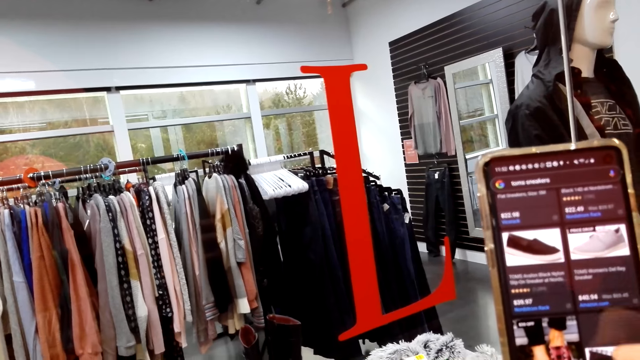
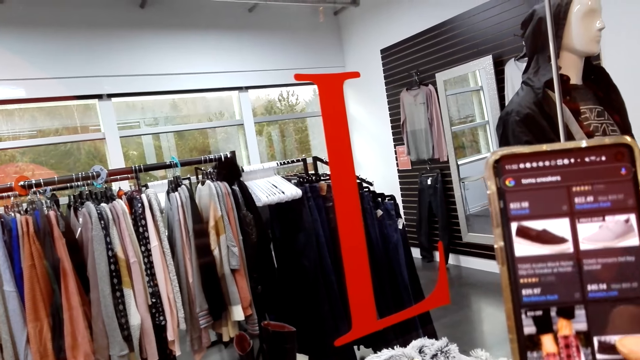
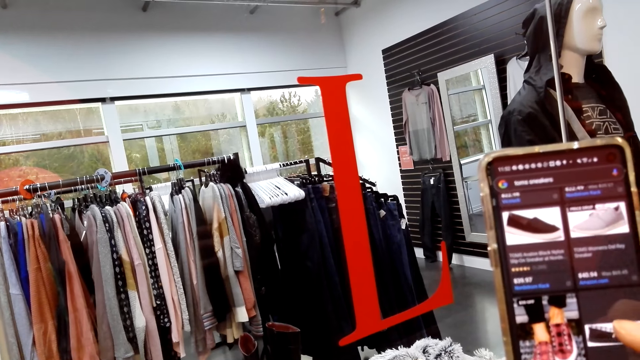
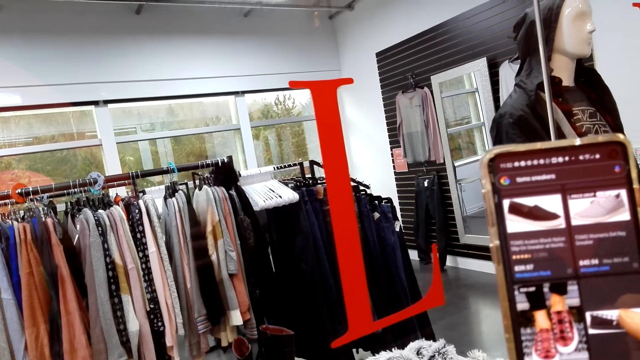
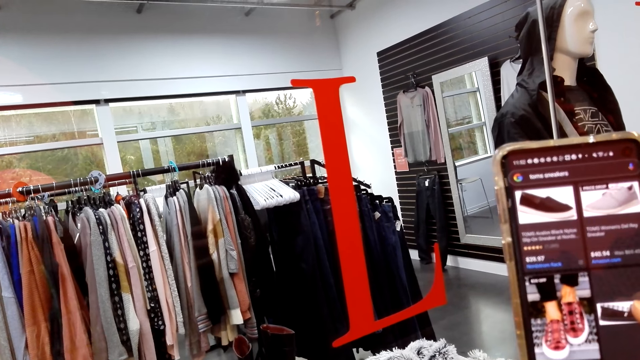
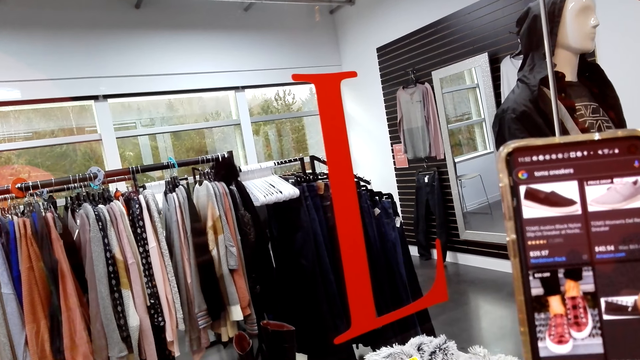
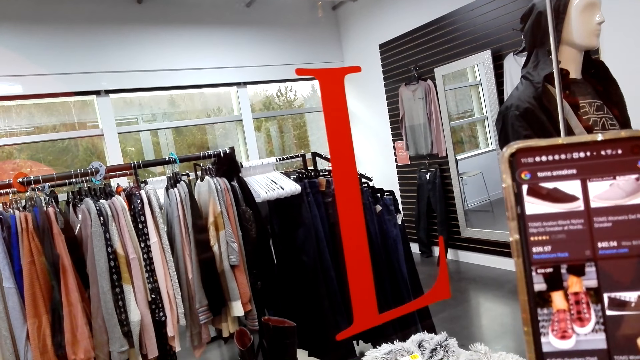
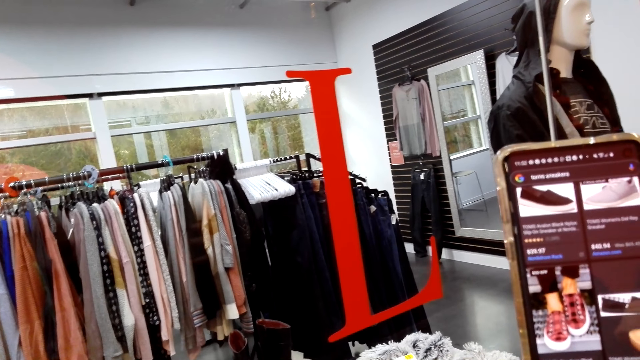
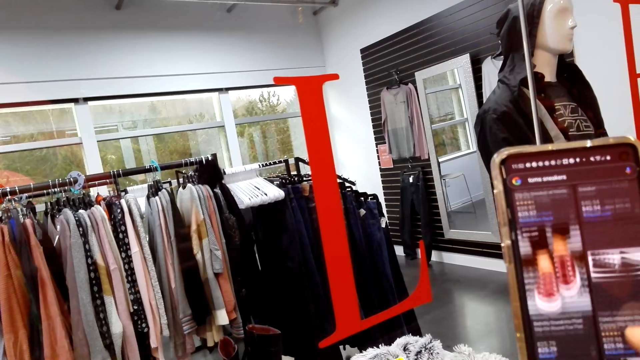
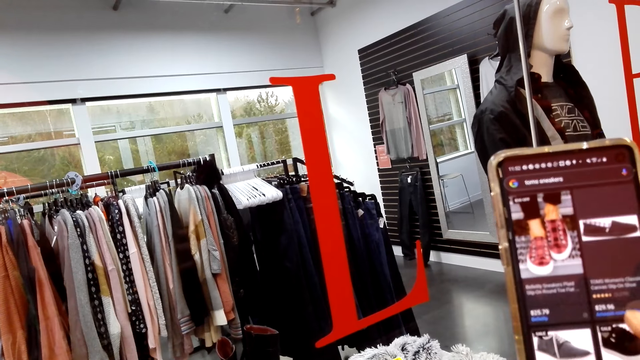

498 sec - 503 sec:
The camera wearer scrolls the phone.

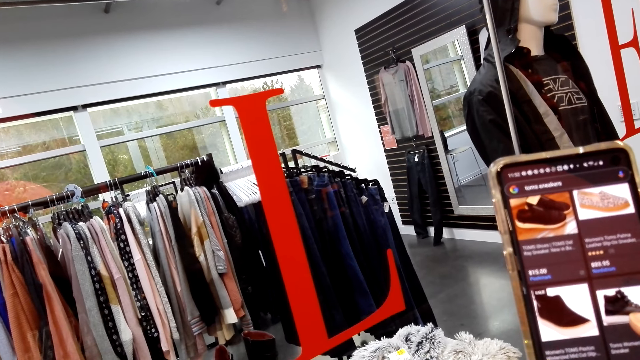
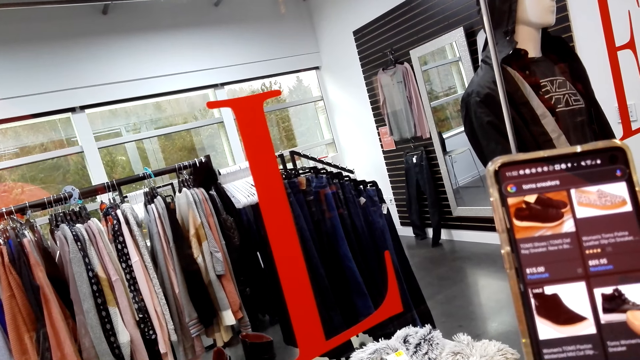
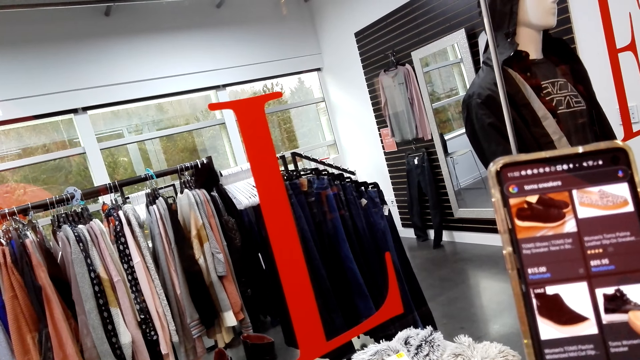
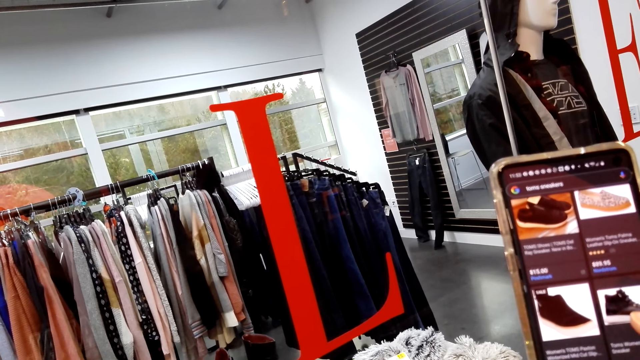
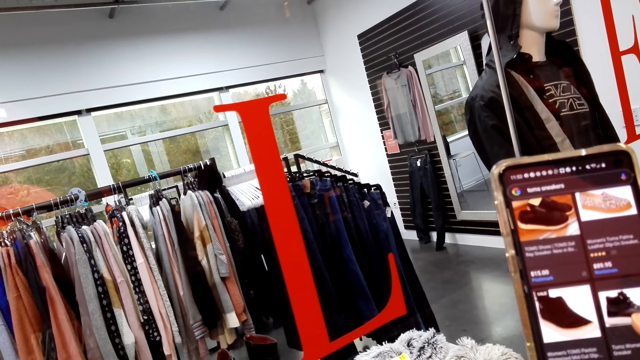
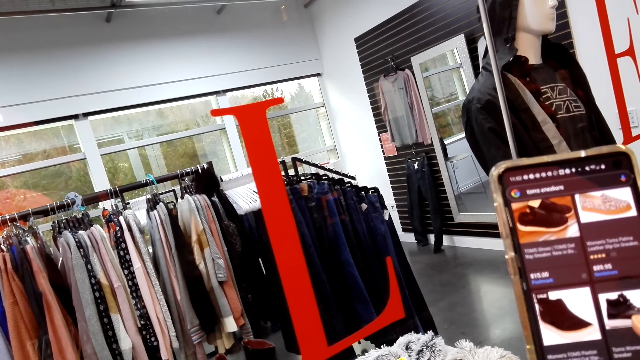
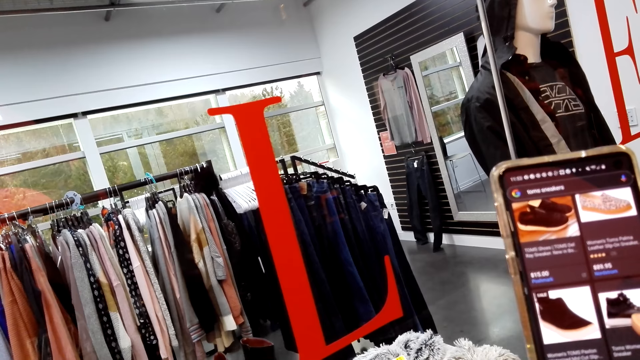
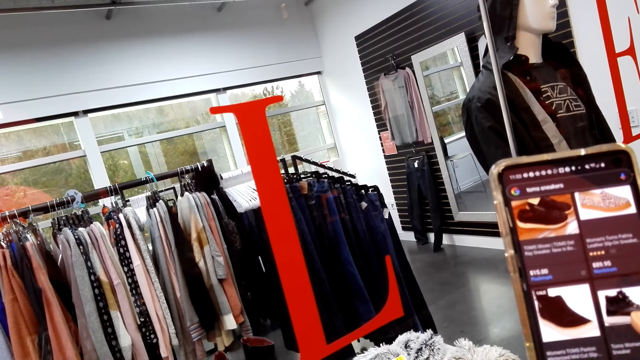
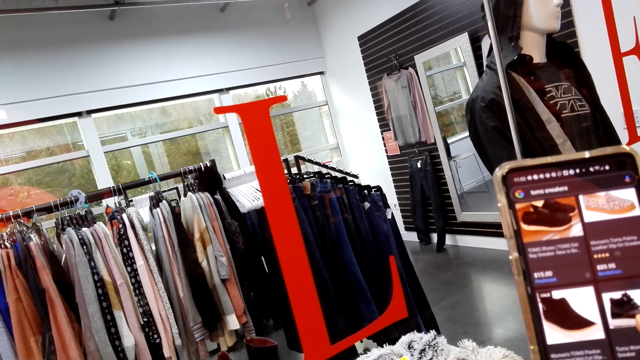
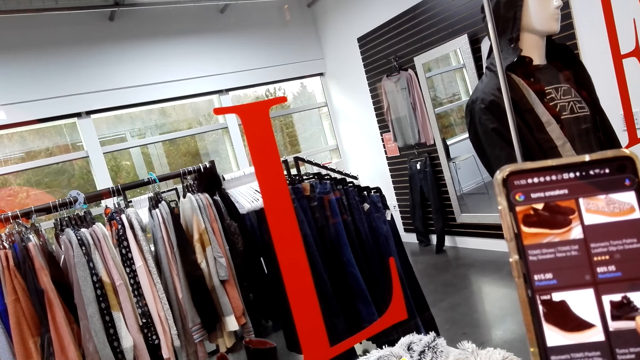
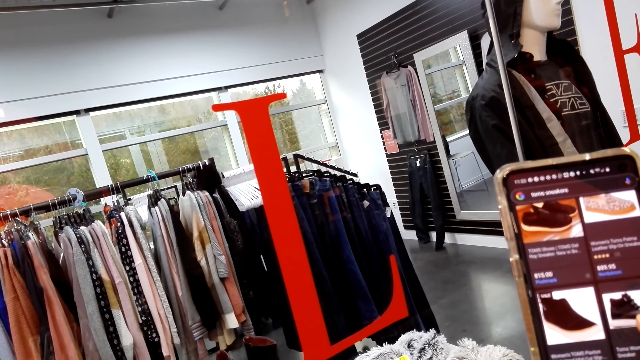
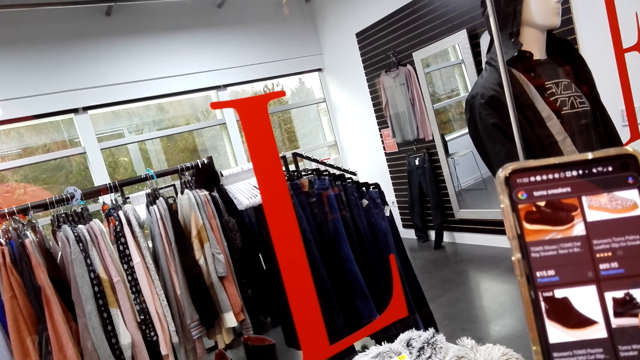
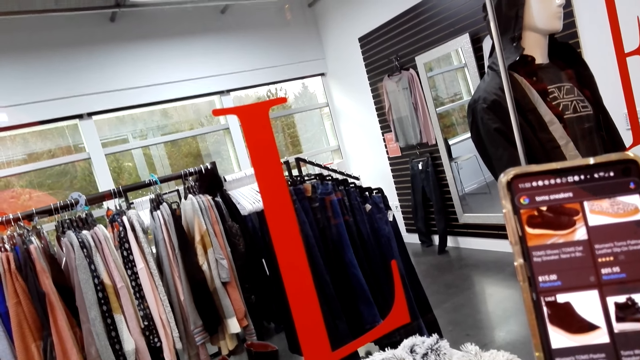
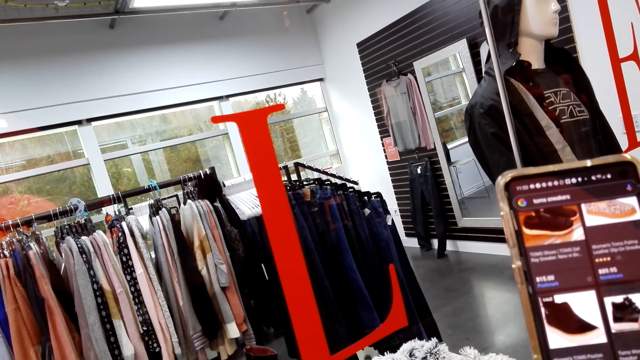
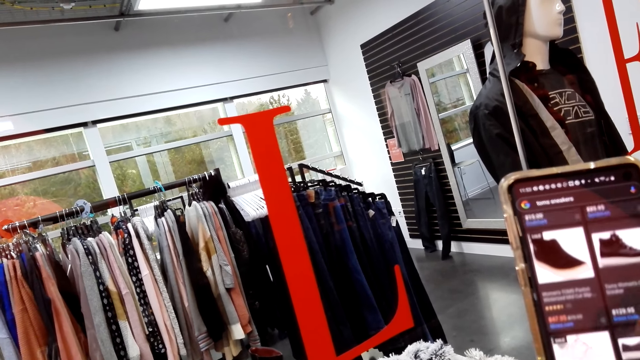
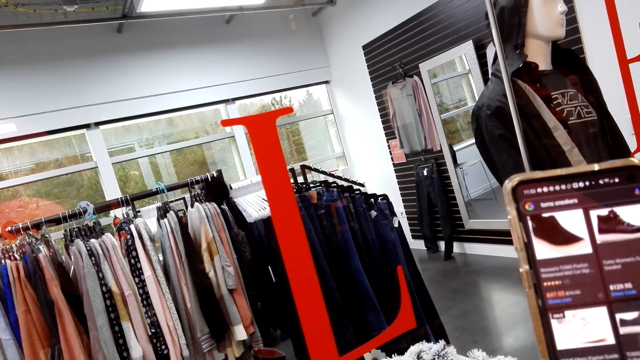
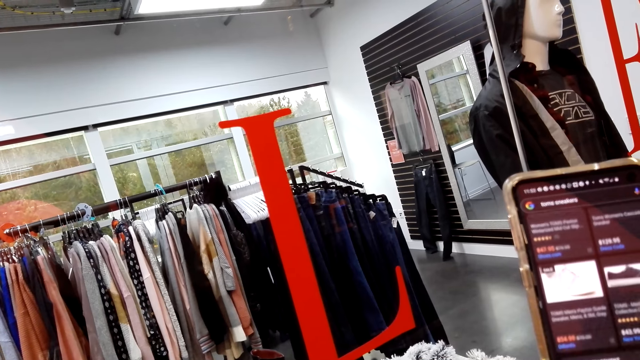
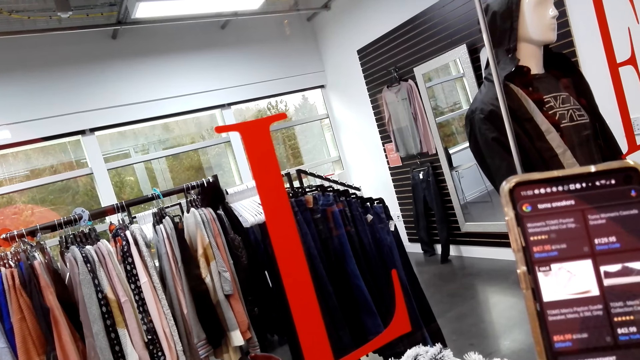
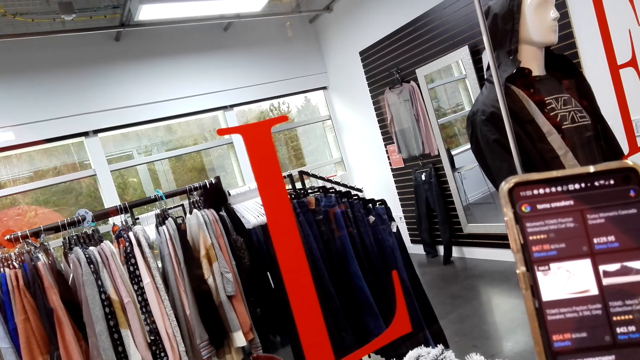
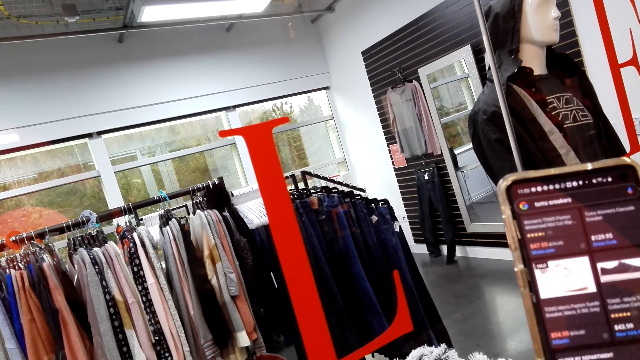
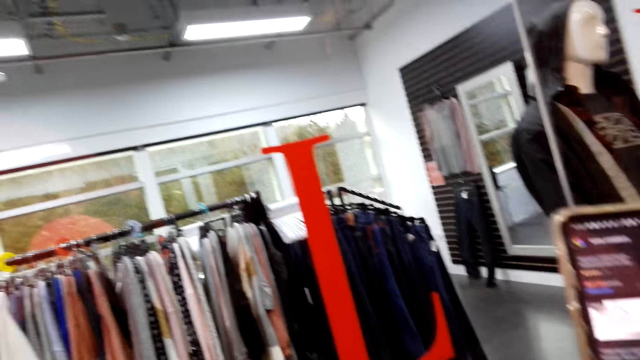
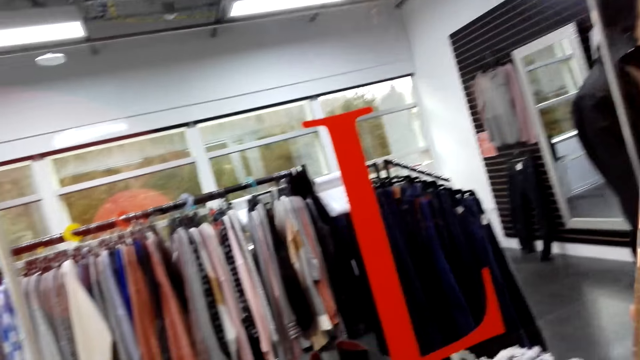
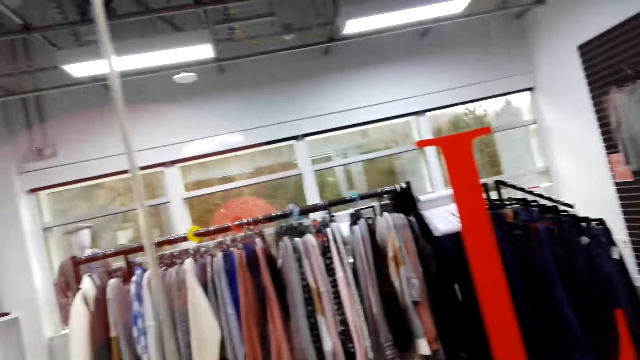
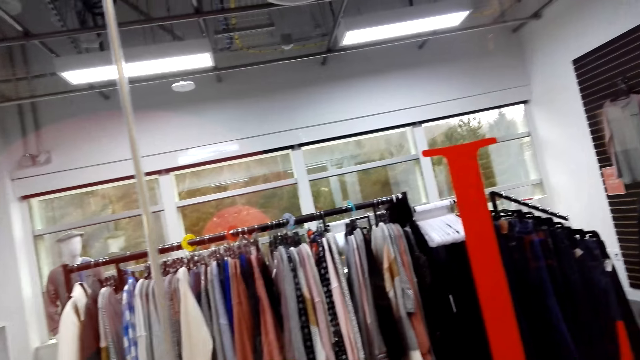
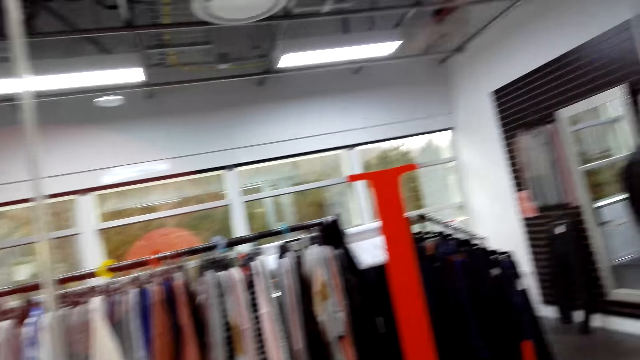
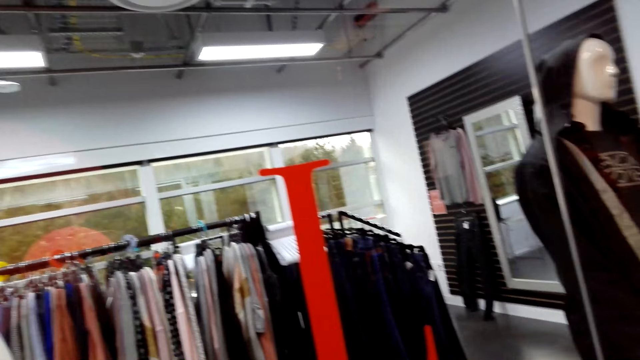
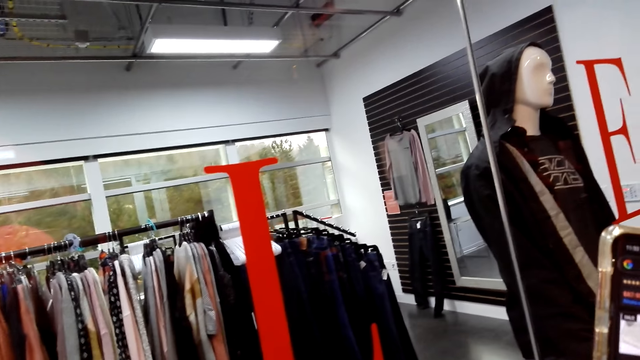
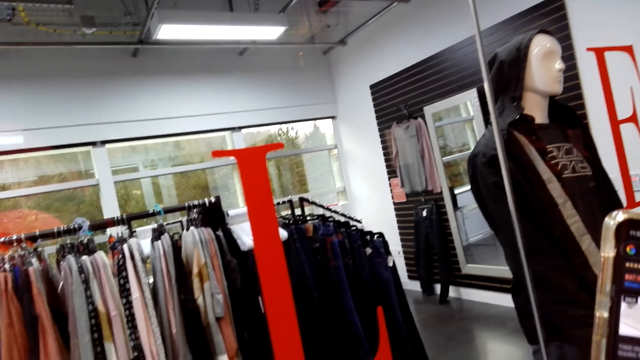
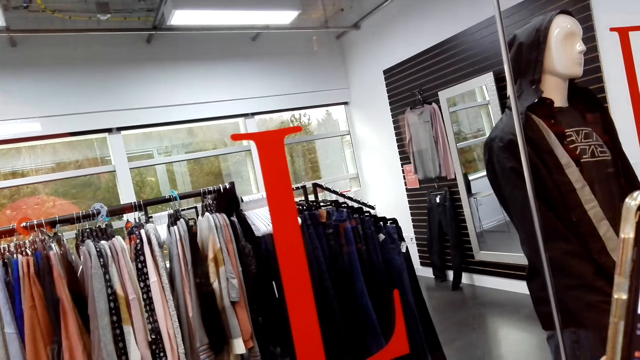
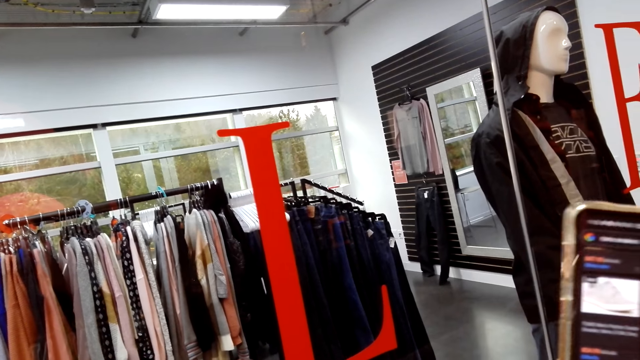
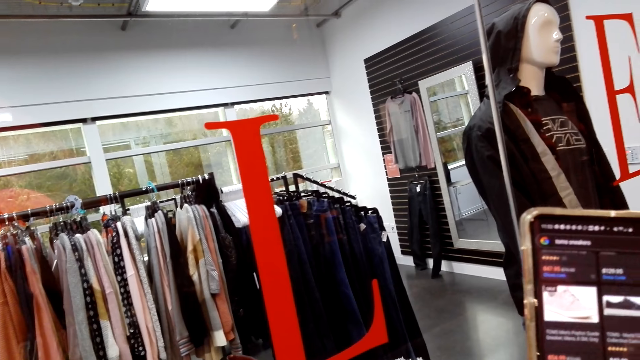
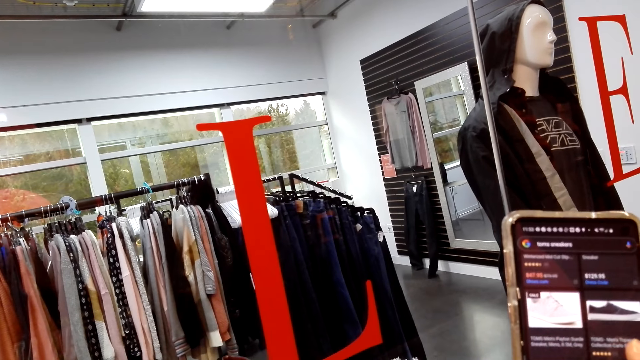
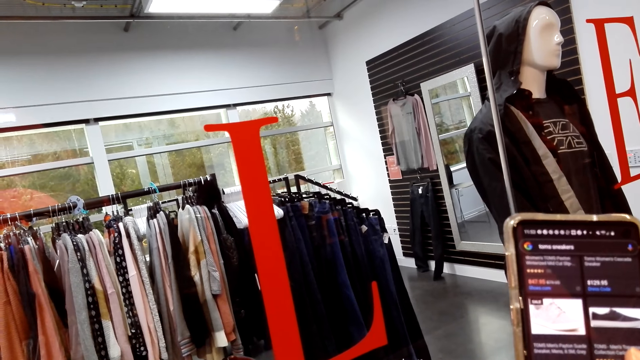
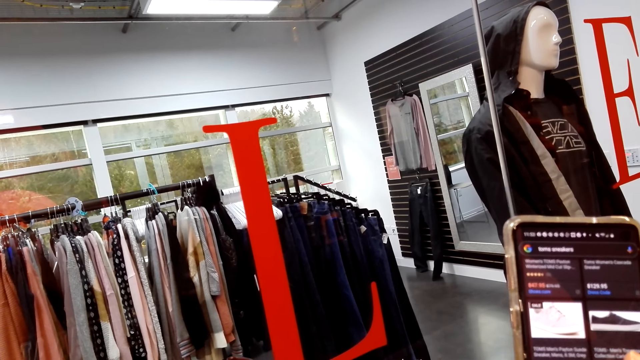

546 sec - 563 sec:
The camera wearer looks at the phone. They scroll the phone. They look around.
